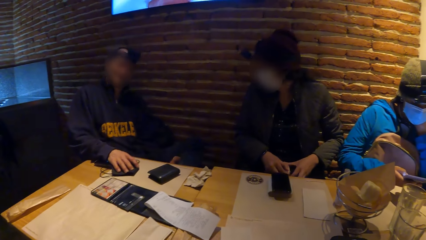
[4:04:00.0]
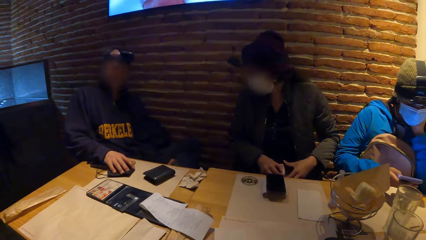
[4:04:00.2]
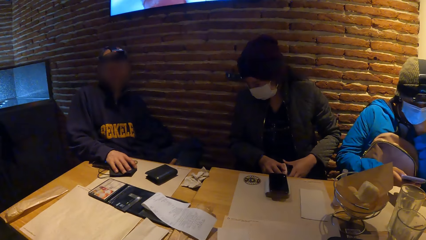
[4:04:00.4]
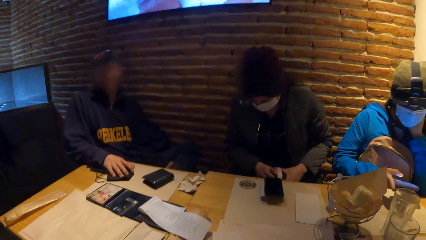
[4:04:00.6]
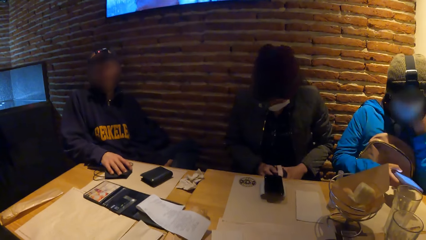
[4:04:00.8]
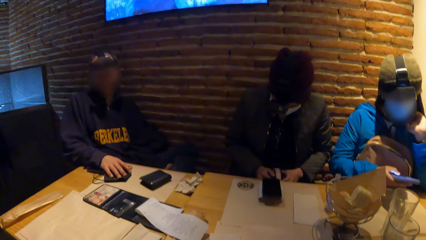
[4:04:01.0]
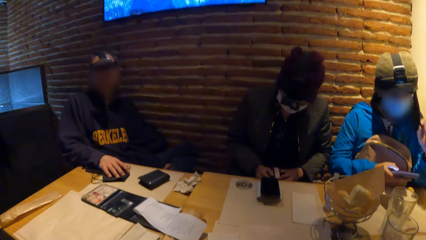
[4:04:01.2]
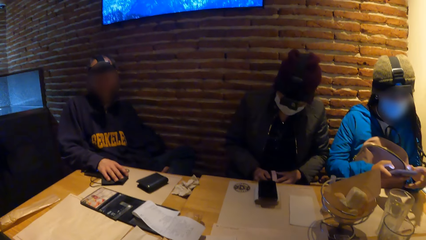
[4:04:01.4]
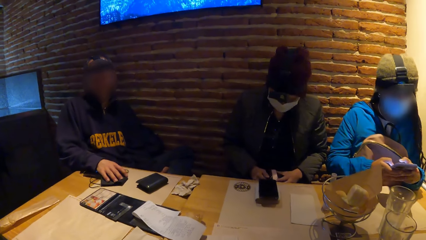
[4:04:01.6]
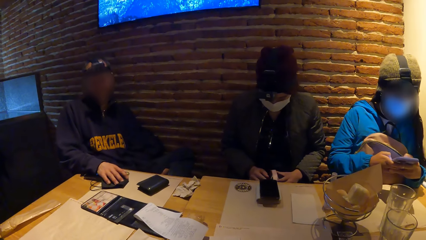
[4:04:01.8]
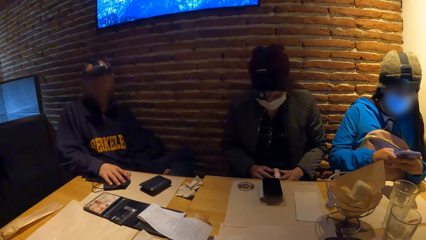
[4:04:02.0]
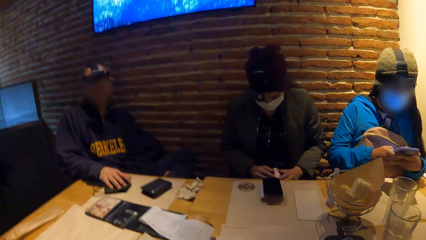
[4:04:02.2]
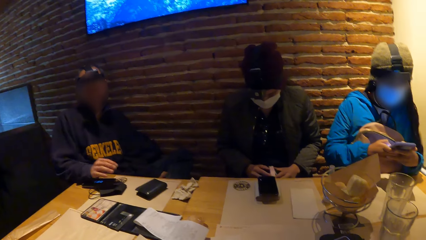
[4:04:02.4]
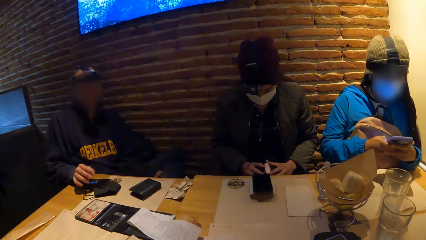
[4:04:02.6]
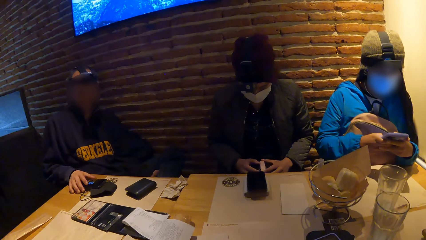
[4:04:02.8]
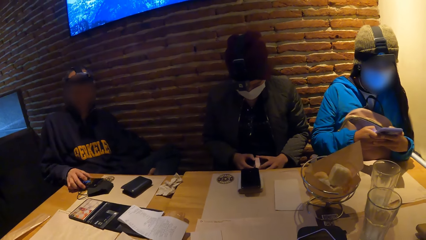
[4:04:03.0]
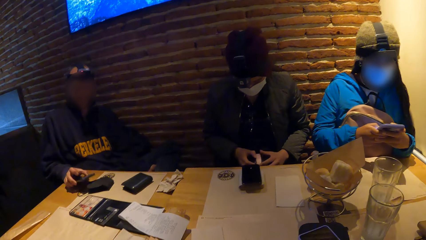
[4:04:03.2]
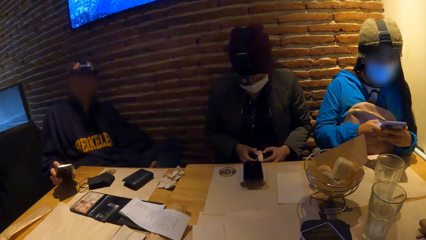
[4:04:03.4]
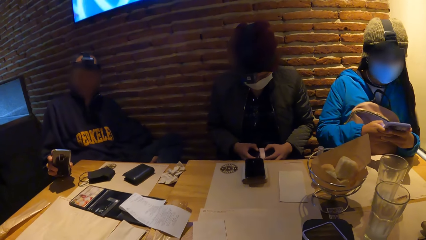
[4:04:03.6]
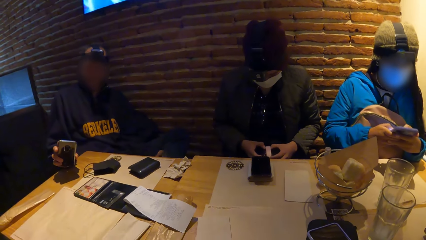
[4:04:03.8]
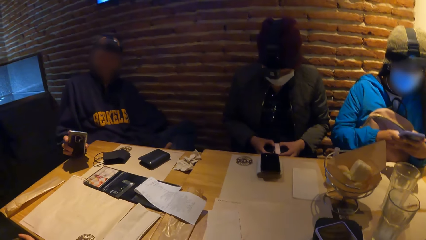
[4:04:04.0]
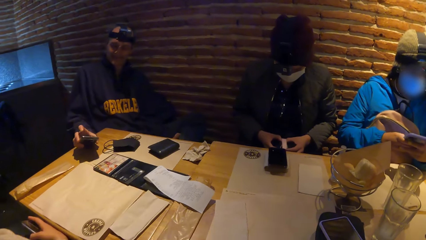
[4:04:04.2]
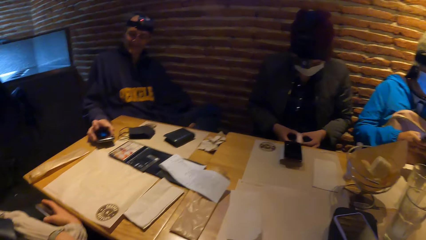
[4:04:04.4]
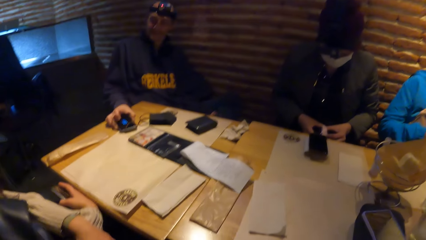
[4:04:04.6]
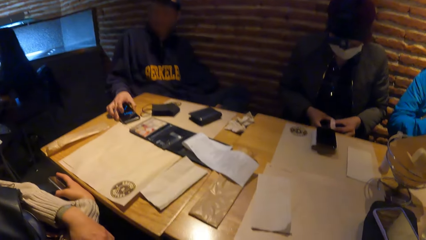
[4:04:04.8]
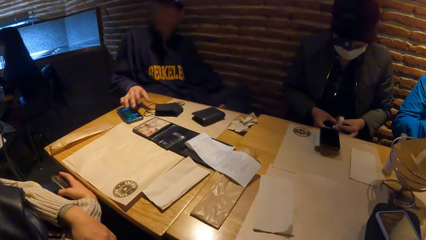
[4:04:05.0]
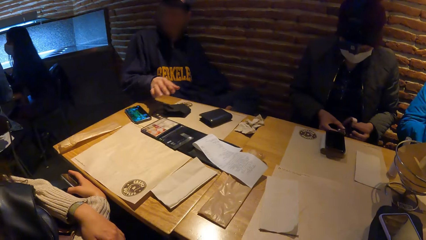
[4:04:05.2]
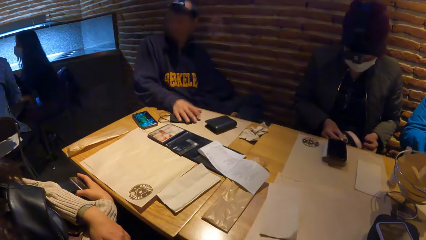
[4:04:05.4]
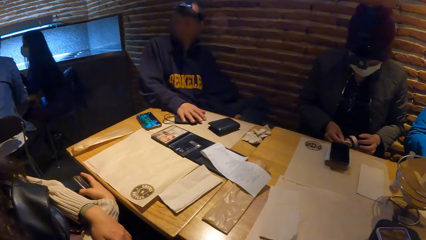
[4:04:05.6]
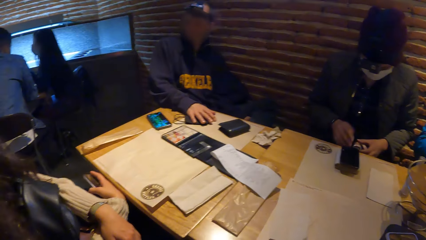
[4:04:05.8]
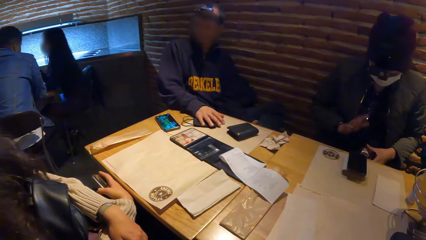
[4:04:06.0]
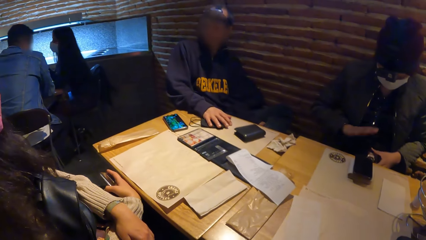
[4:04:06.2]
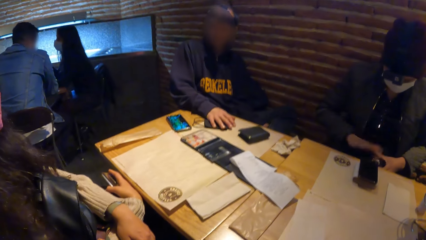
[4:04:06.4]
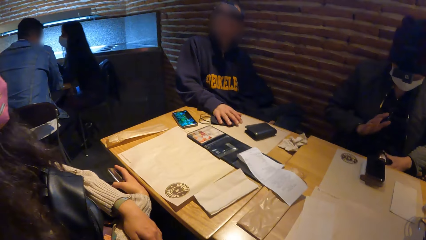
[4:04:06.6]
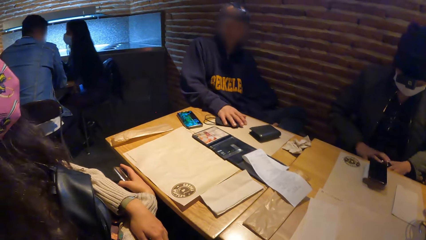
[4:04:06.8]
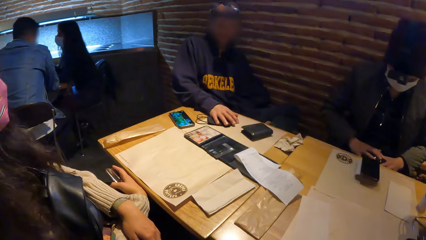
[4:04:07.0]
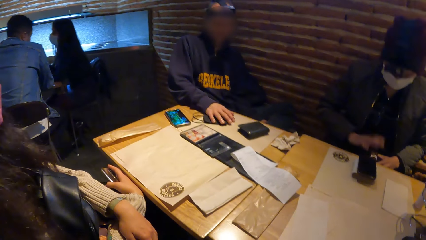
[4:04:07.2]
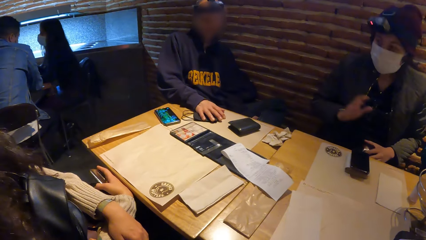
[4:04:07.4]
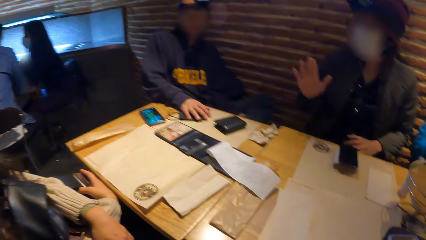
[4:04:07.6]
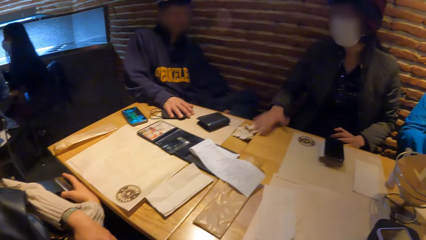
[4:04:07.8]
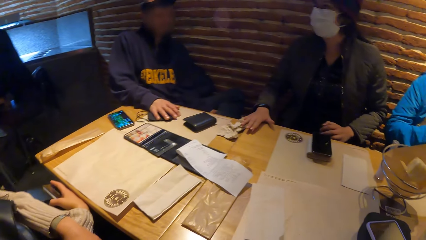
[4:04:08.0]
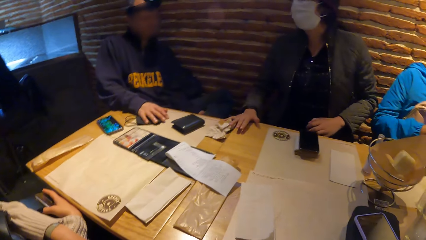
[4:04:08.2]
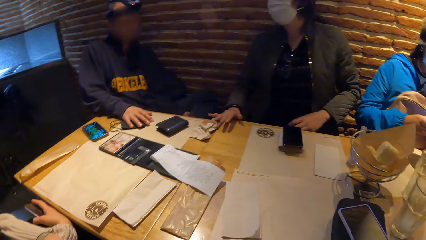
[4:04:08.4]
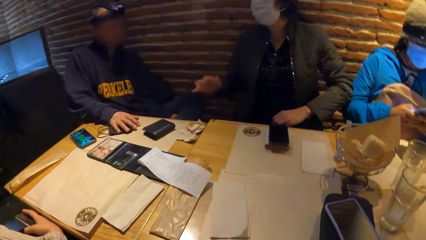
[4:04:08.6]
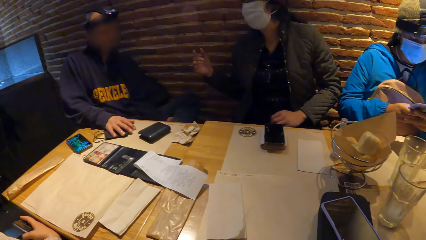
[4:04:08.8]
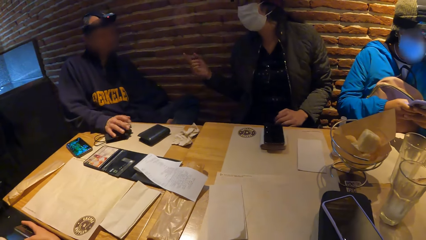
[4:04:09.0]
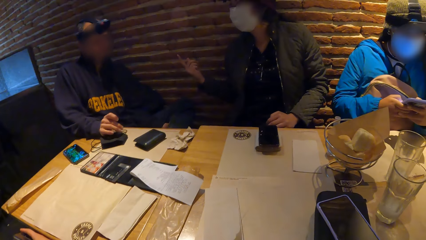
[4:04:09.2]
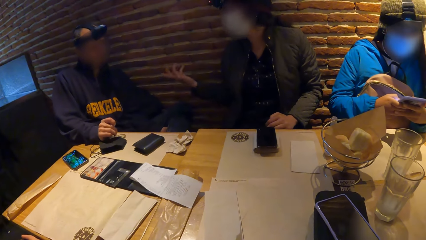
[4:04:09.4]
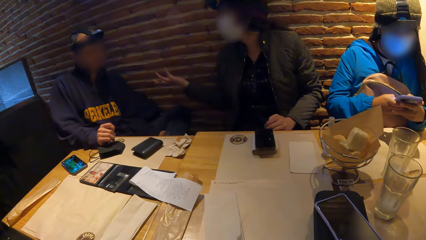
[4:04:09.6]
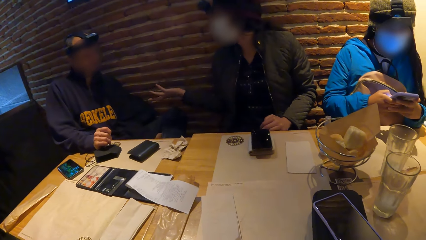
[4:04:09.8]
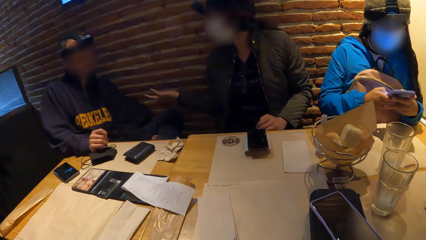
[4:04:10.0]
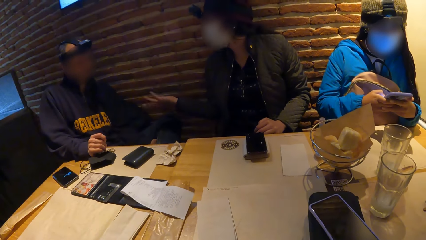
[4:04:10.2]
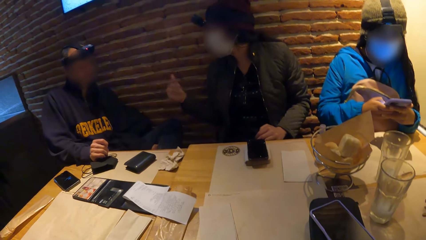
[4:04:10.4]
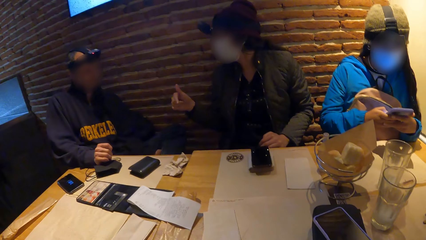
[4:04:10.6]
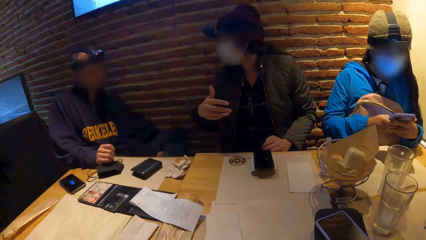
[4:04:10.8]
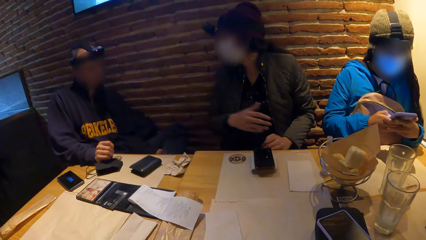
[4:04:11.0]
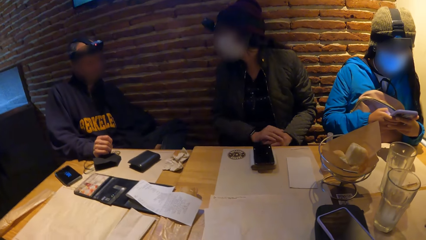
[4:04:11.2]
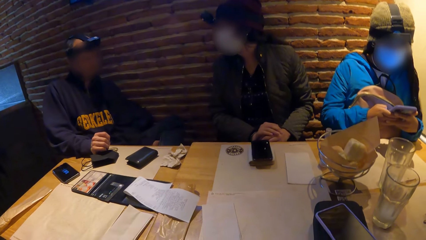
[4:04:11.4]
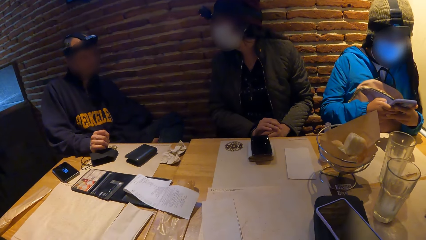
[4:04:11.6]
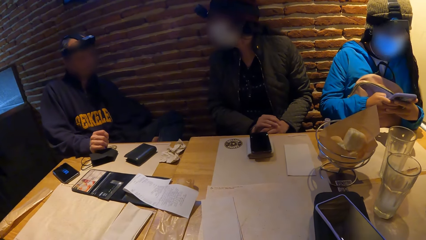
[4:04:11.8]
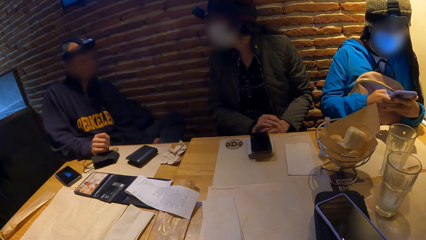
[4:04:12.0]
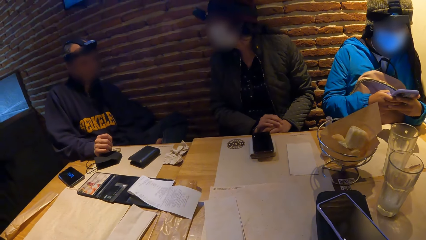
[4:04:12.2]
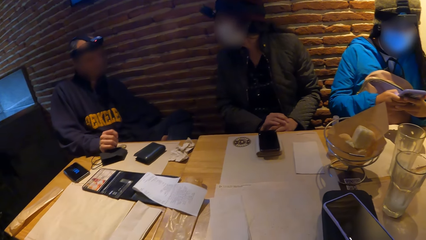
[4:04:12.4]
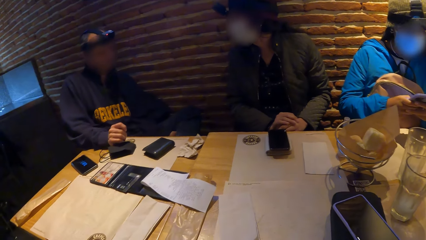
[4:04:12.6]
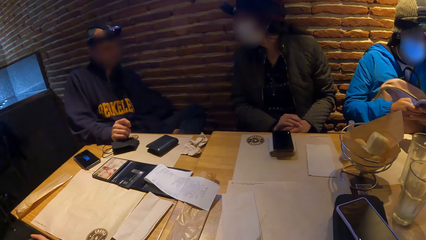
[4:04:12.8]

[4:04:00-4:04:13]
A man picks up a mobile phone from the table with his right hand. He drops the mobile phone on the table with his right hand. A woman converses with a person, another woman, another person and the camera wearer.
